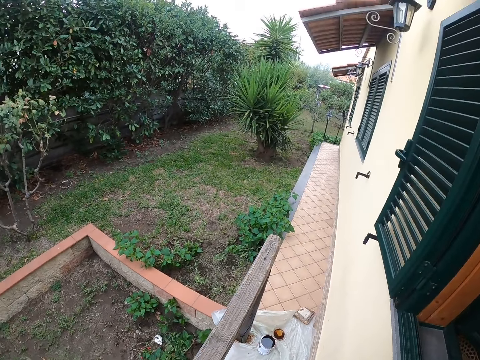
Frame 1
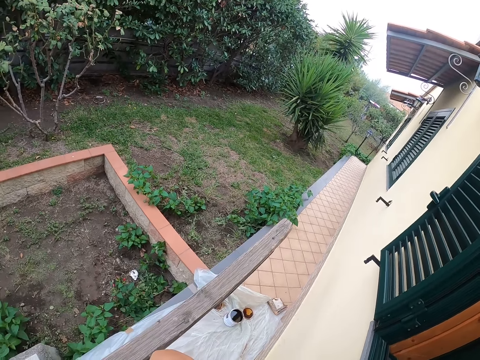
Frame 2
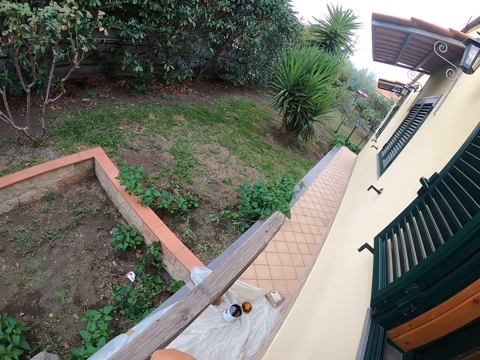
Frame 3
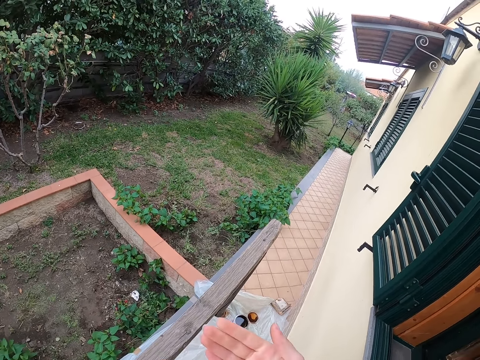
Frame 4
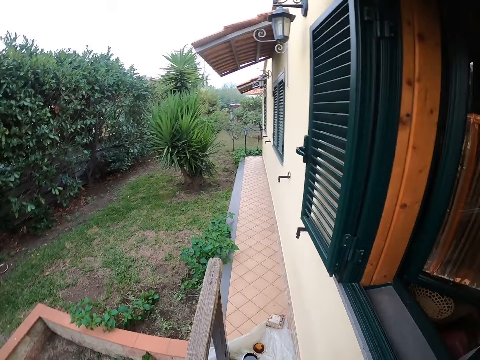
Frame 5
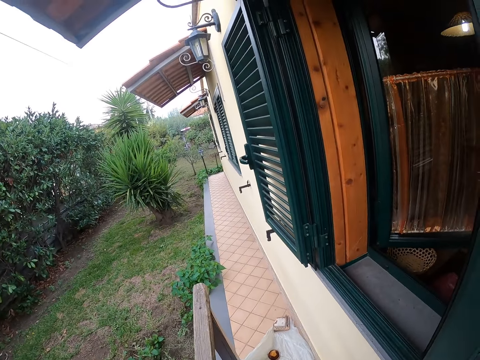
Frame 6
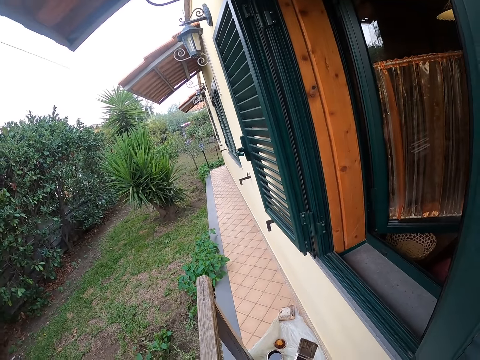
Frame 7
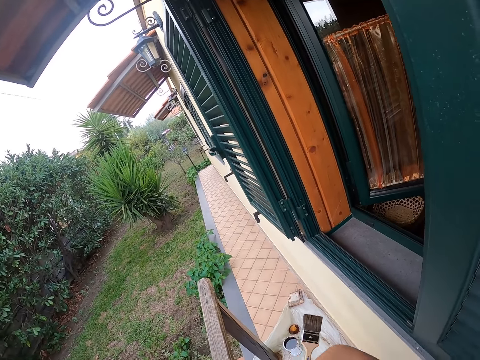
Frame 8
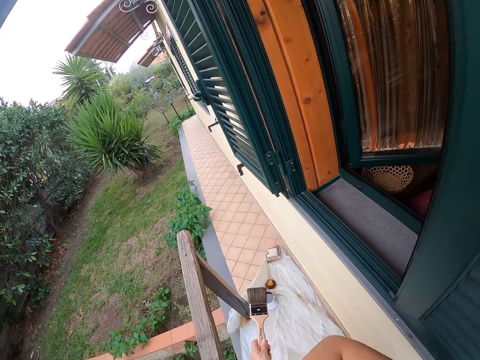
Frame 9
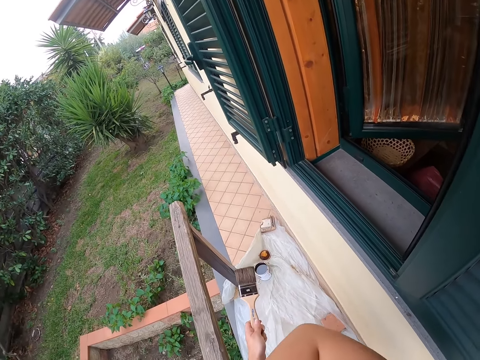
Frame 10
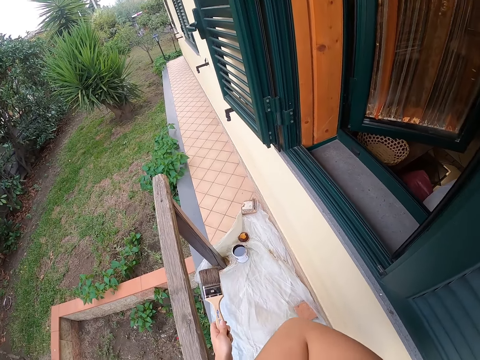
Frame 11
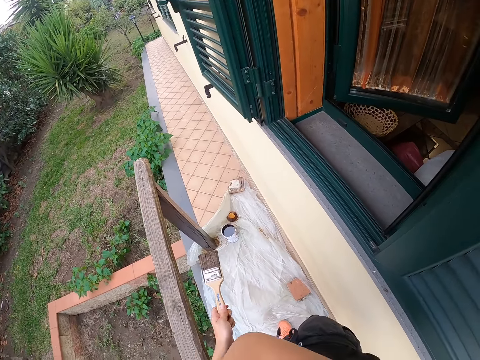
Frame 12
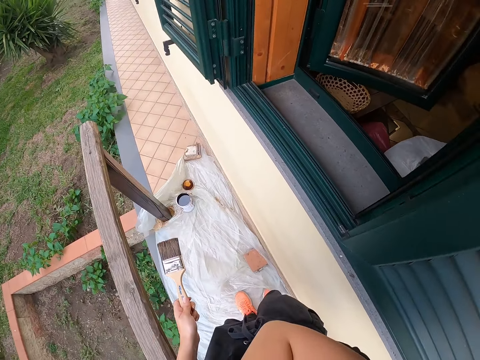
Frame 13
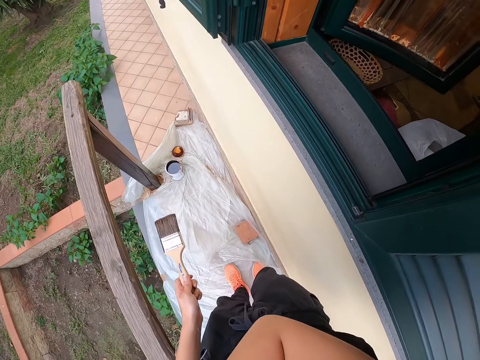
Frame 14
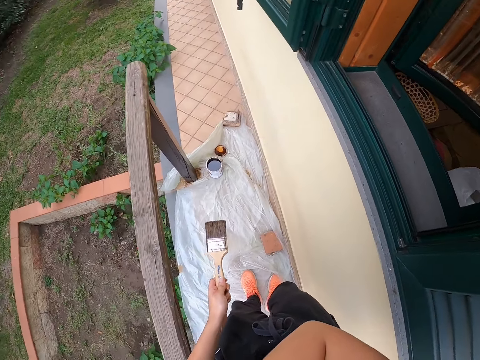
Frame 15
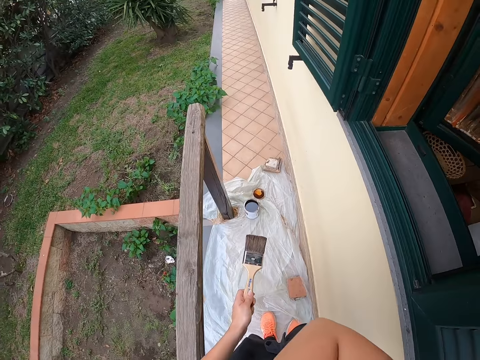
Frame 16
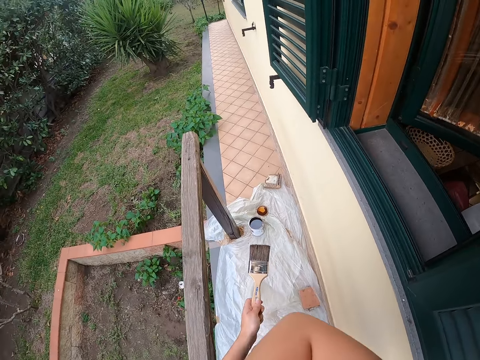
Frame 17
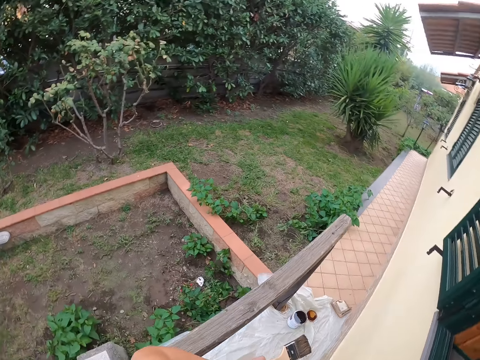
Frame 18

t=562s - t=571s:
The camera wearer wipes her arm. She looks at her hand. She moves the hand. She looks around. She wipes her arm.

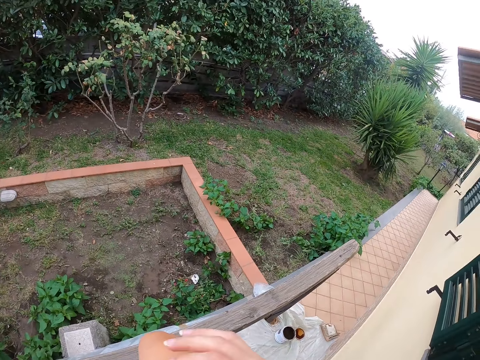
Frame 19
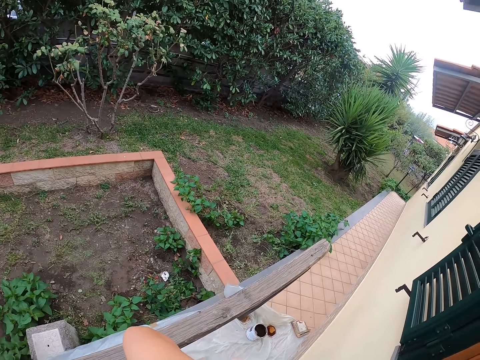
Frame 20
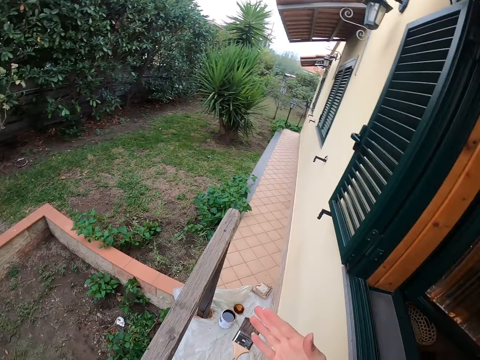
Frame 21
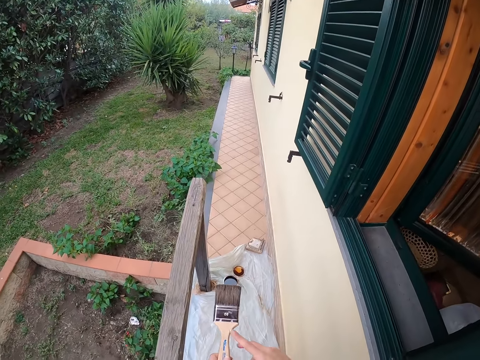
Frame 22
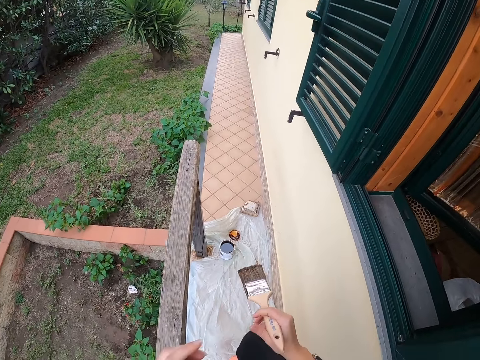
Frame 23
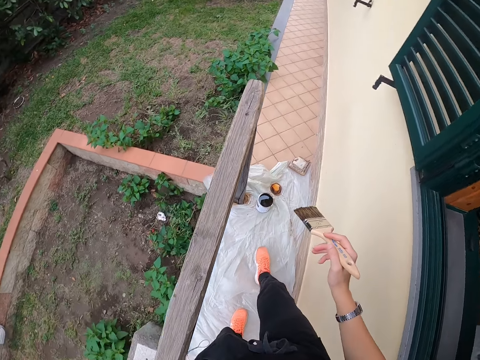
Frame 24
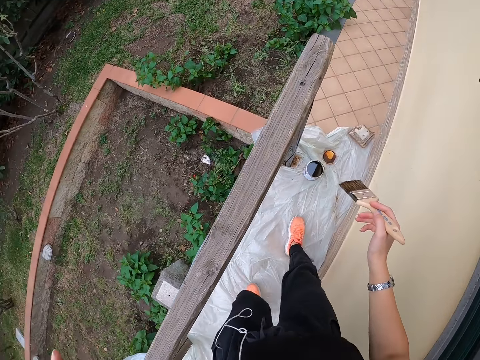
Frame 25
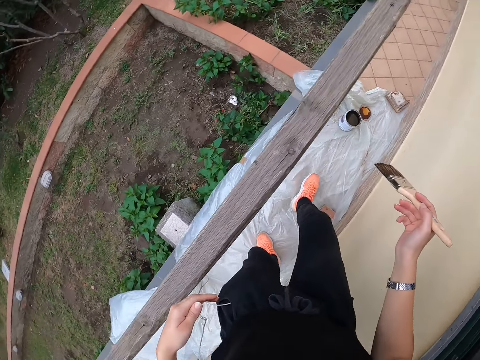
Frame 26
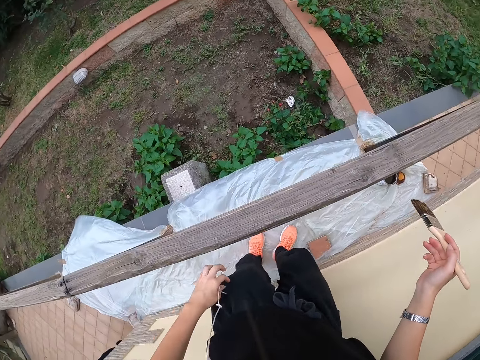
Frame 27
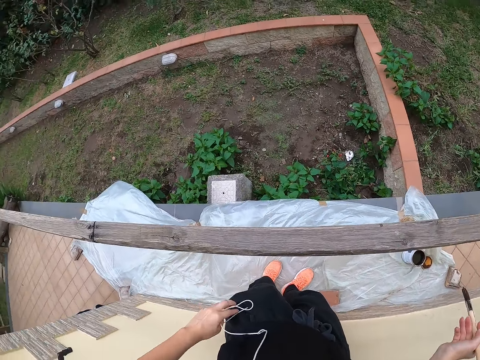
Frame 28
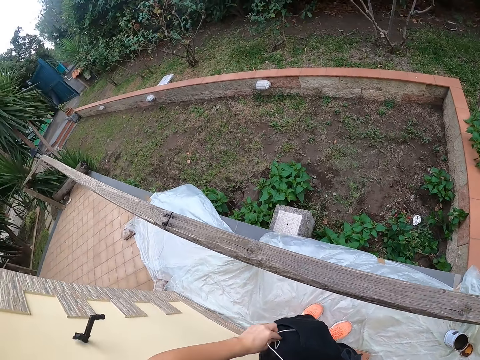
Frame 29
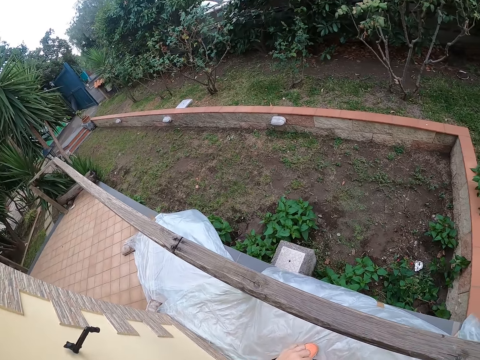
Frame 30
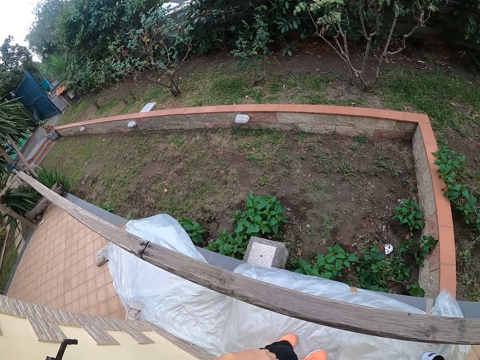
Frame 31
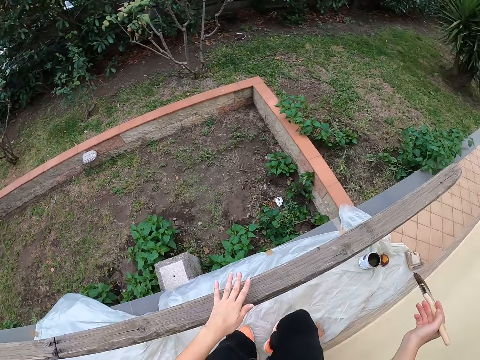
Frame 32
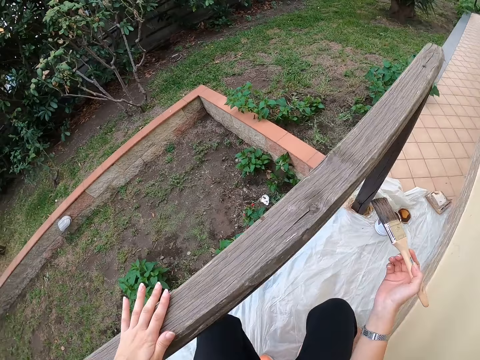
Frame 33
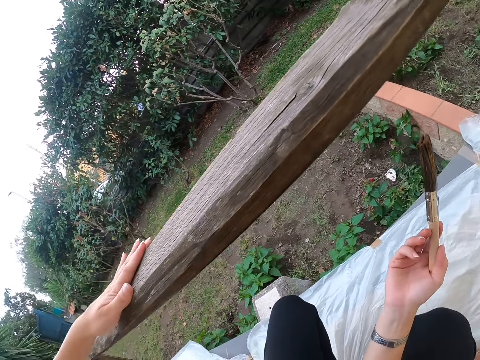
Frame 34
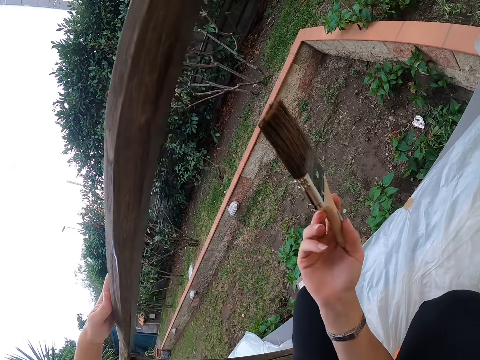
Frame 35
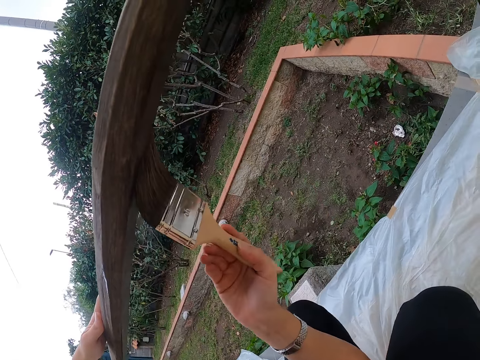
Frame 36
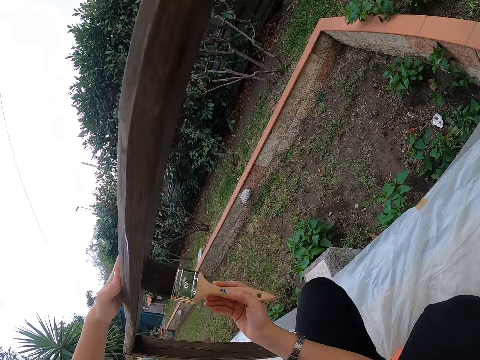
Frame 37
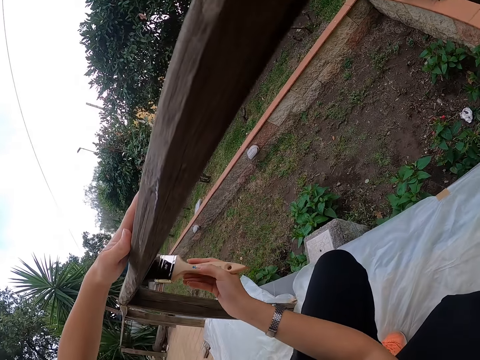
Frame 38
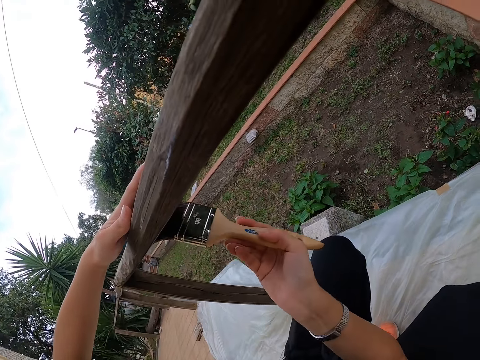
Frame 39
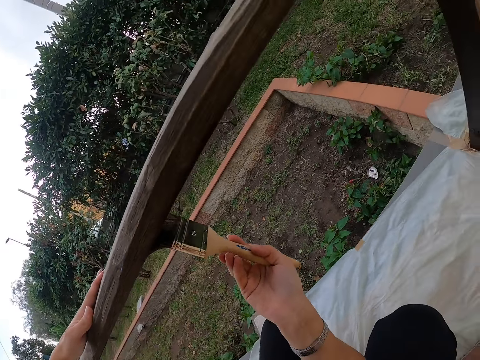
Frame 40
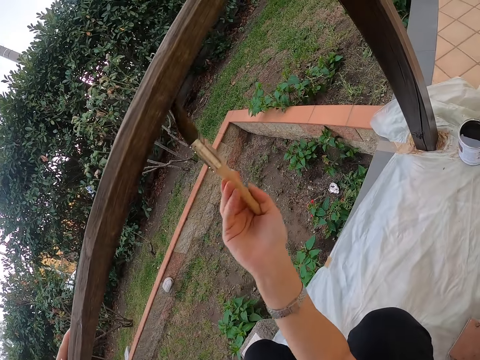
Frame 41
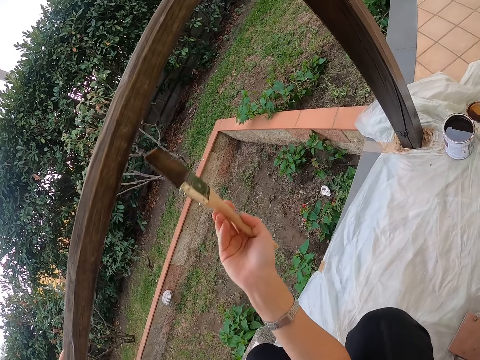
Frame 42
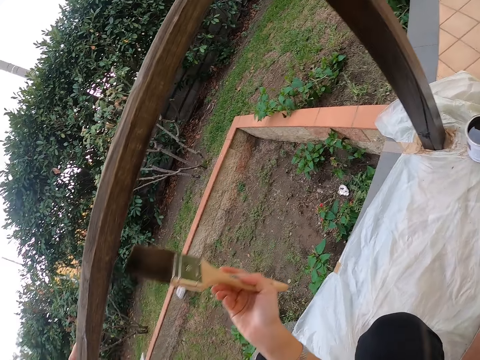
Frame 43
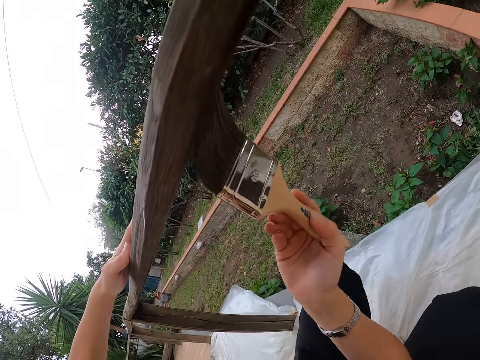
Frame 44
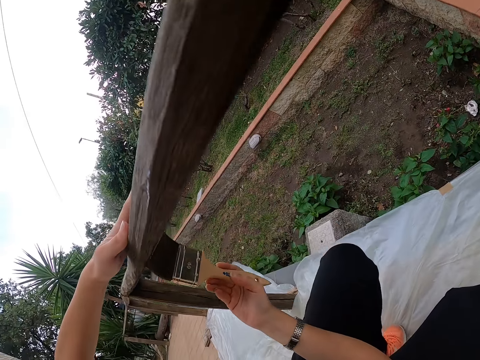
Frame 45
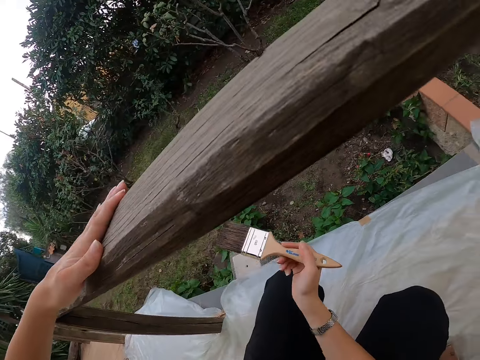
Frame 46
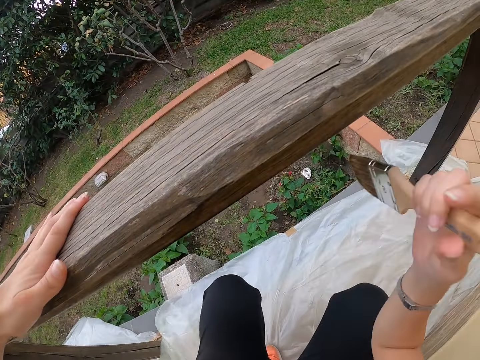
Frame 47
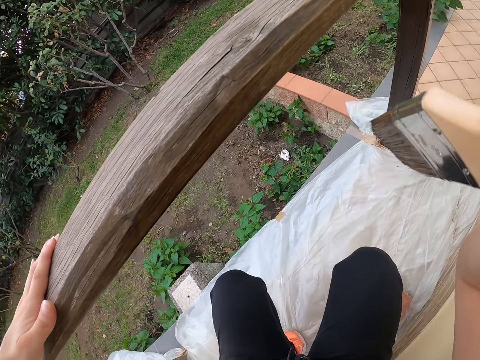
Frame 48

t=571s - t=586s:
The camera wearer looks around. She moves the hand. She looks at her hand. She passes the paintbrush to the right hand. She looks around. She puts the earphone cable in her pocket. She places the hand on the rail. She holds the wood stand. She squats down. She paints the rail. She polishes the wood stand. She adjusts the camera.
